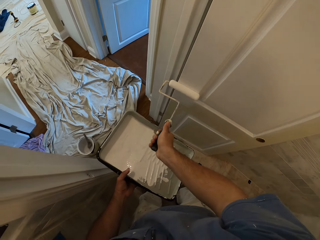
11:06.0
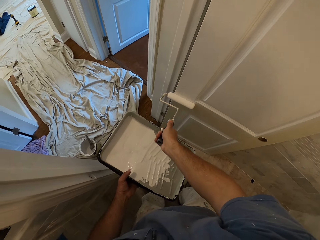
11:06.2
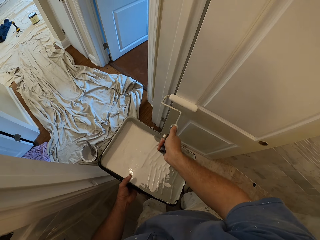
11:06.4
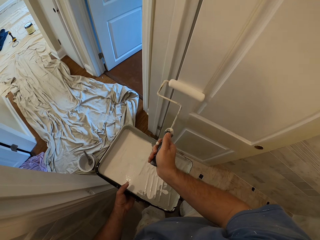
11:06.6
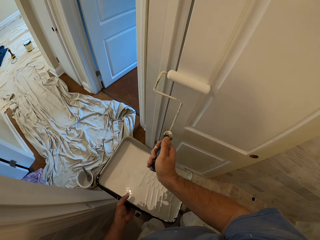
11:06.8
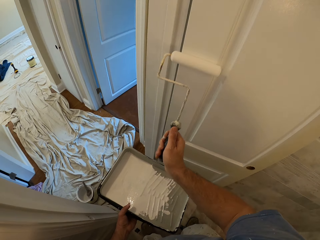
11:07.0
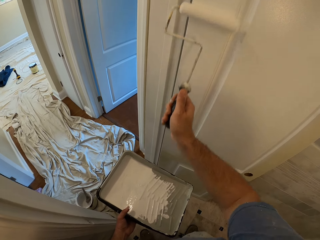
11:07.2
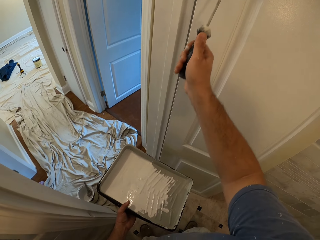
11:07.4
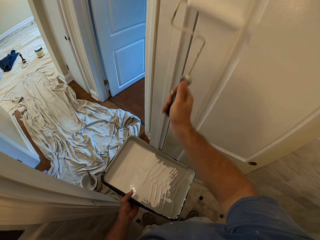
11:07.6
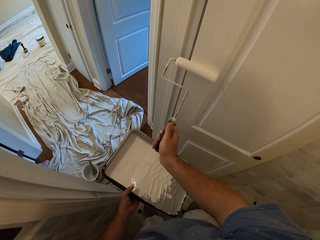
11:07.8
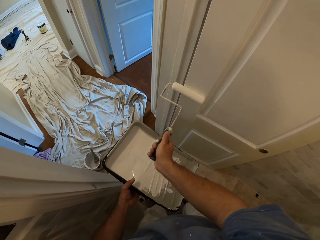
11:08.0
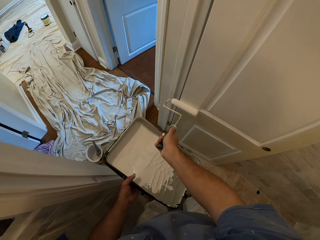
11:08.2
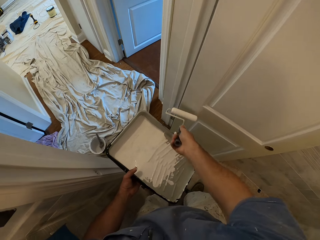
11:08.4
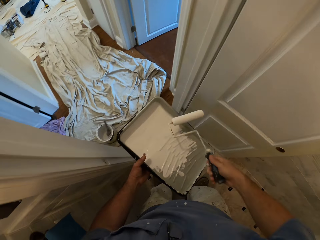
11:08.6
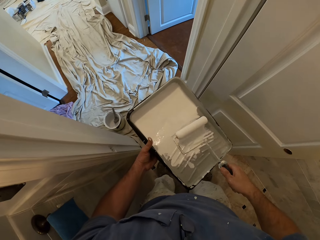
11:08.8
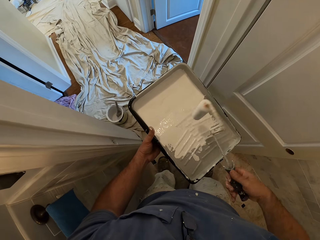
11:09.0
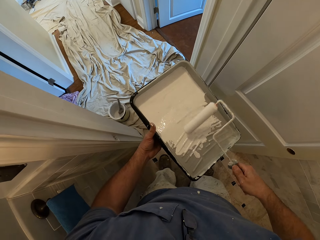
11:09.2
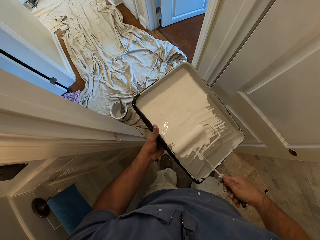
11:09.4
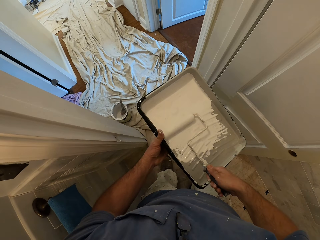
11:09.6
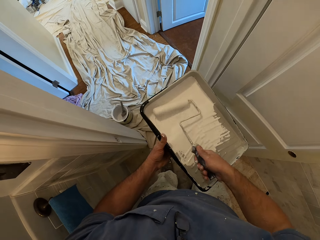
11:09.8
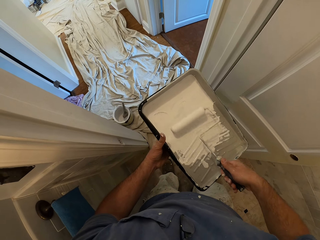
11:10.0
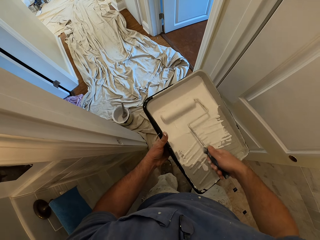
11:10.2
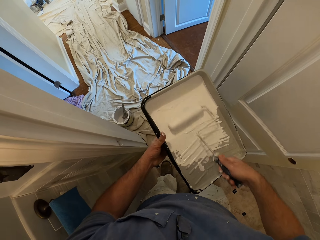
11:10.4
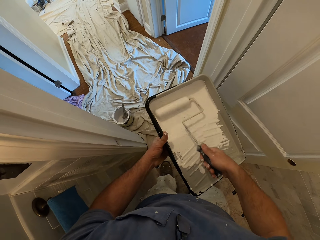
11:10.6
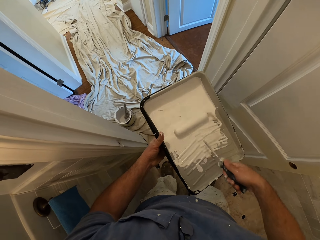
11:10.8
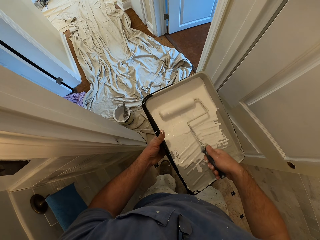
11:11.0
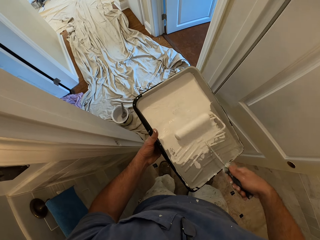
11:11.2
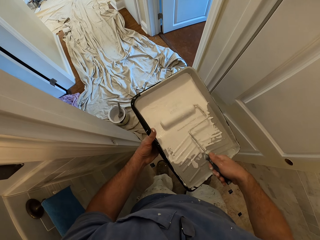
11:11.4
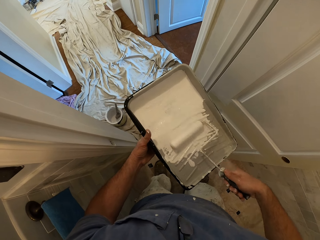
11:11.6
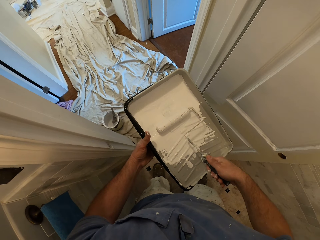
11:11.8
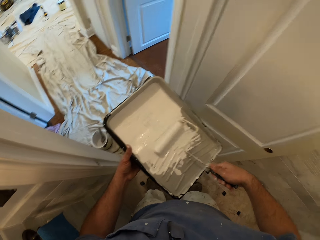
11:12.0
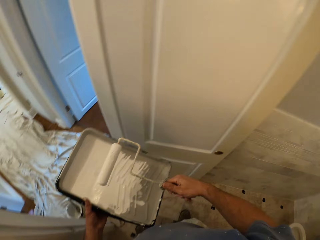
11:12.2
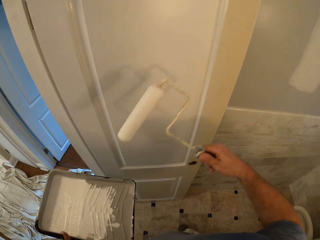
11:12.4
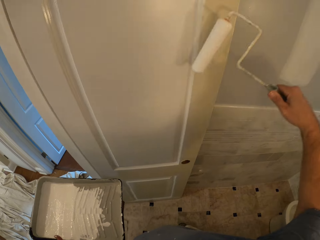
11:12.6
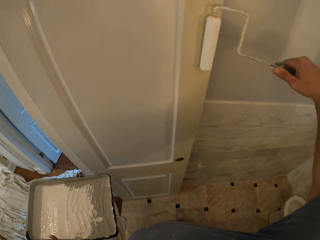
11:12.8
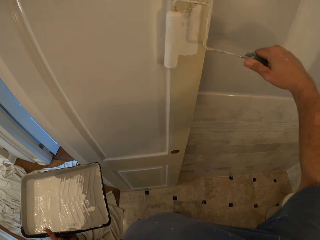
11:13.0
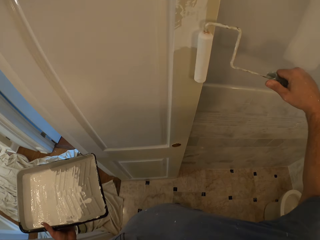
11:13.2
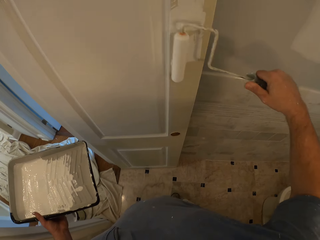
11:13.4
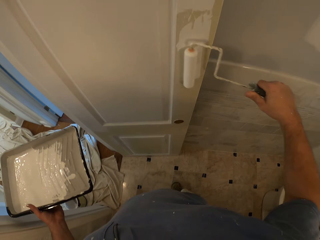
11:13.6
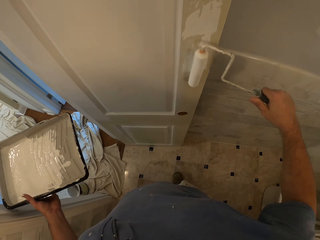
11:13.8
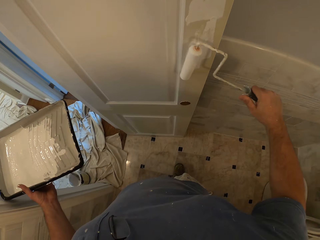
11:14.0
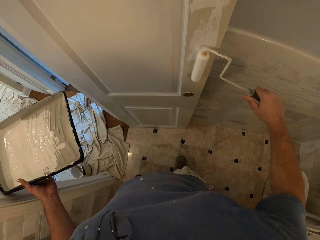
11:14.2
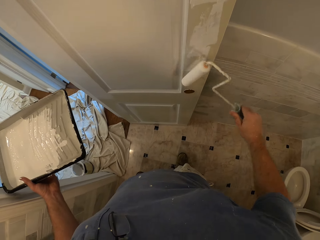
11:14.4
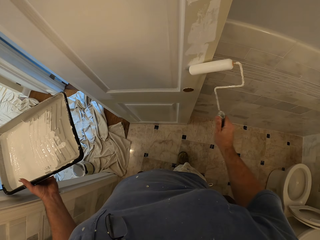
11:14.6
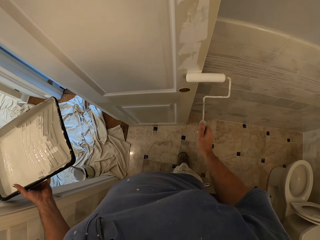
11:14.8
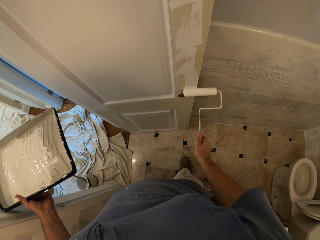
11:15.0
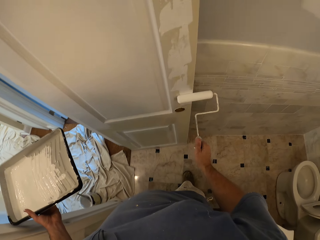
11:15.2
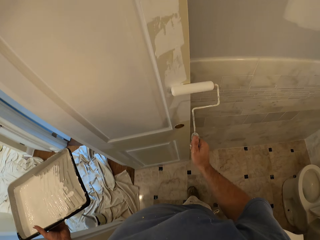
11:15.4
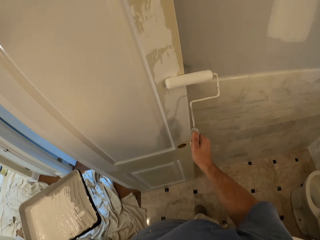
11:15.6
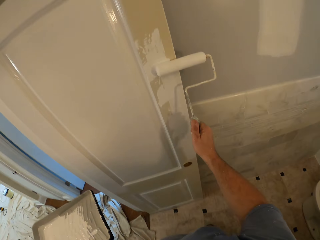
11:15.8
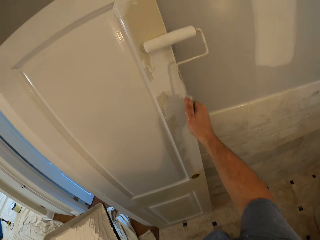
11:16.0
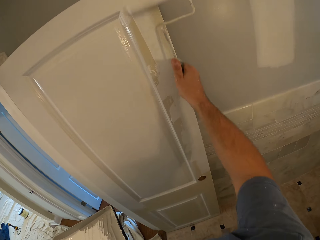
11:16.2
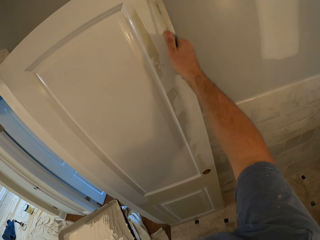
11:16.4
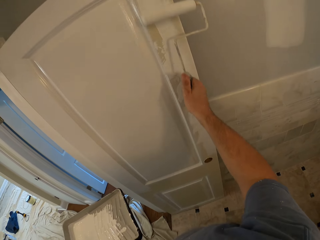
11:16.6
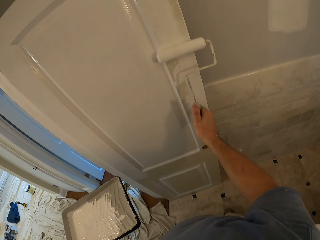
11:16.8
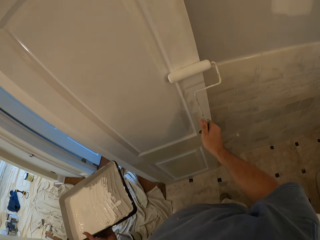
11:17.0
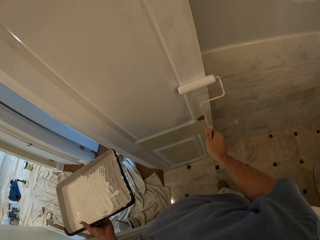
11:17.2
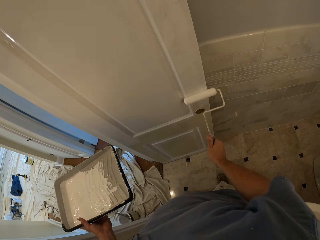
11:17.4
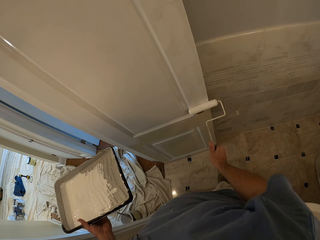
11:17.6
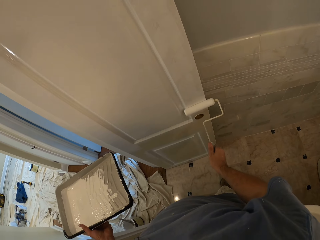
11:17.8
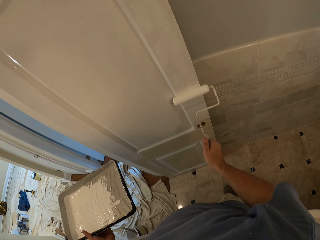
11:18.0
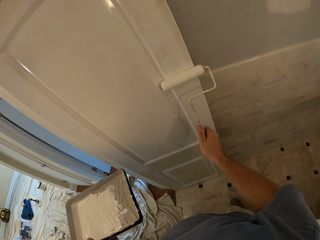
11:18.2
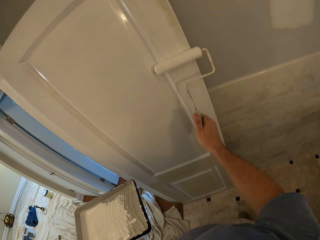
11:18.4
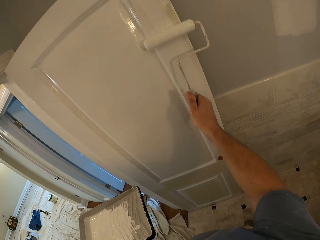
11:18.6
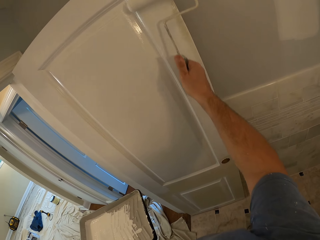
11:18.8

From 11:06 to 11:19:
The camera wearer rolls the roller brush in the container. They dip the paint roller into the paint tray. They paint the door with the paint roller.

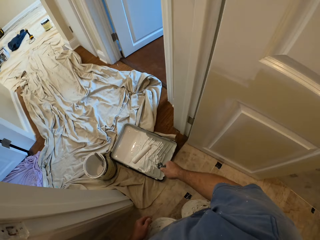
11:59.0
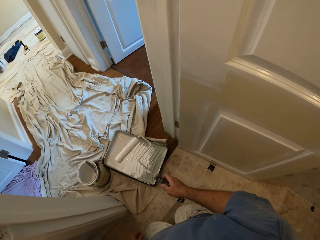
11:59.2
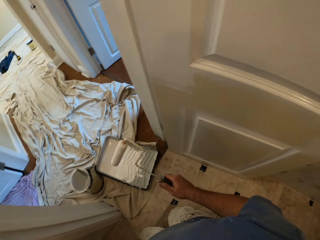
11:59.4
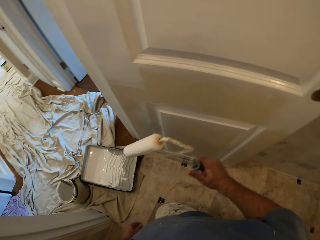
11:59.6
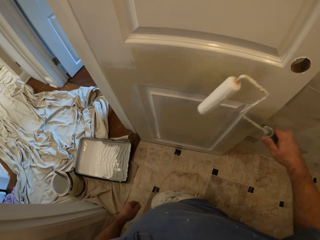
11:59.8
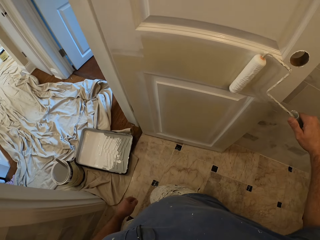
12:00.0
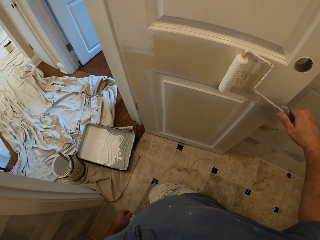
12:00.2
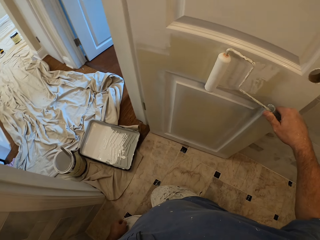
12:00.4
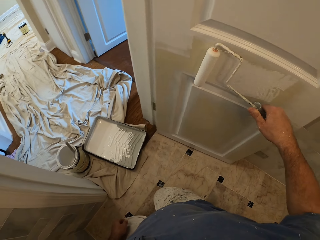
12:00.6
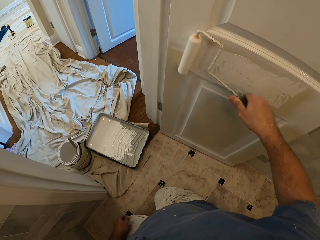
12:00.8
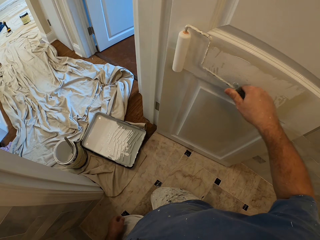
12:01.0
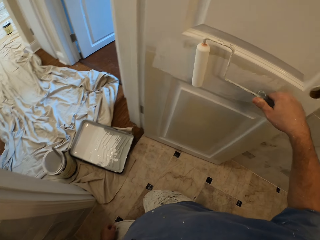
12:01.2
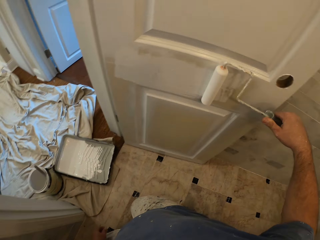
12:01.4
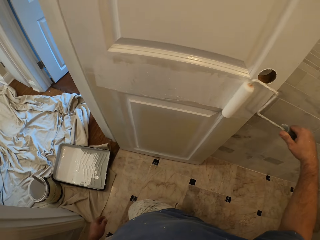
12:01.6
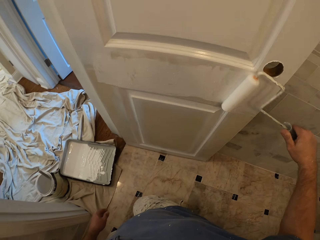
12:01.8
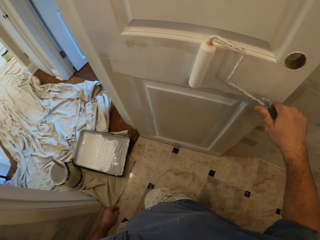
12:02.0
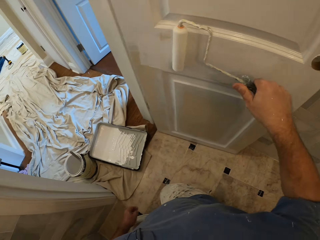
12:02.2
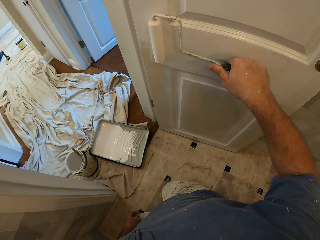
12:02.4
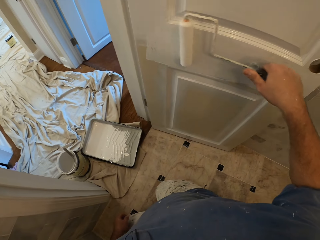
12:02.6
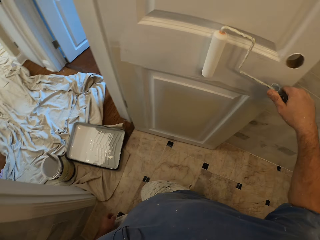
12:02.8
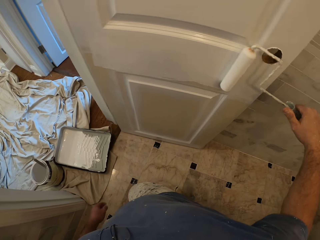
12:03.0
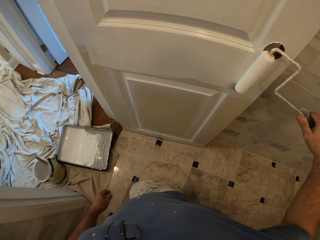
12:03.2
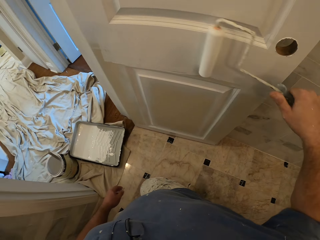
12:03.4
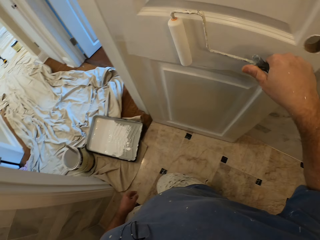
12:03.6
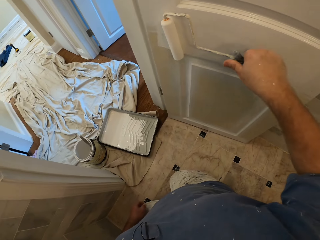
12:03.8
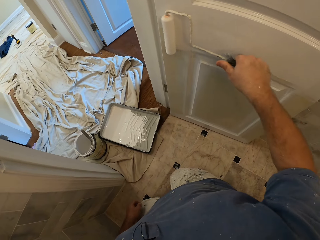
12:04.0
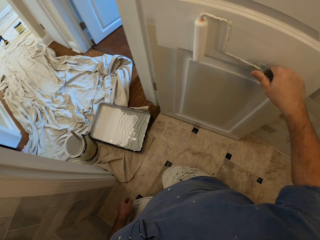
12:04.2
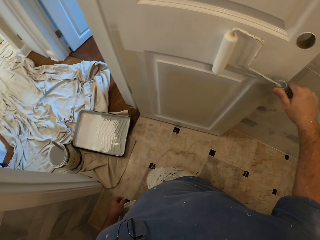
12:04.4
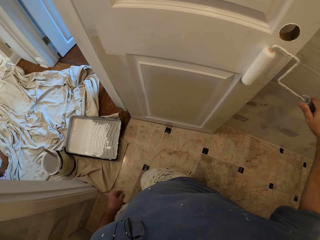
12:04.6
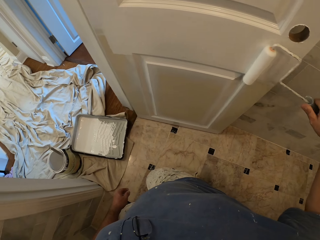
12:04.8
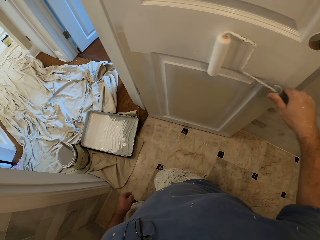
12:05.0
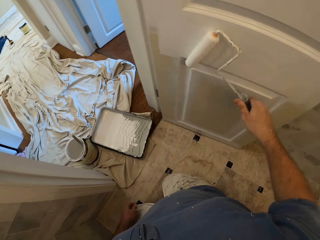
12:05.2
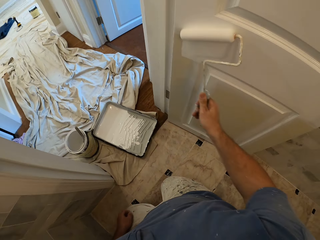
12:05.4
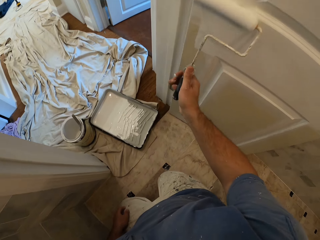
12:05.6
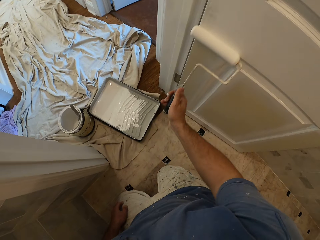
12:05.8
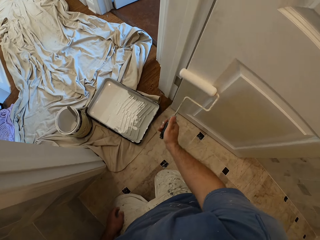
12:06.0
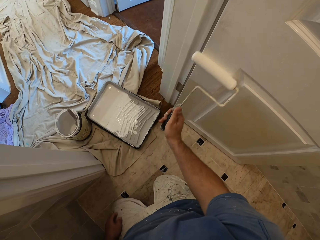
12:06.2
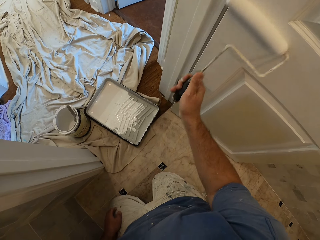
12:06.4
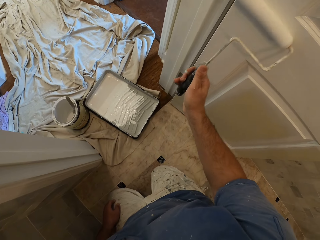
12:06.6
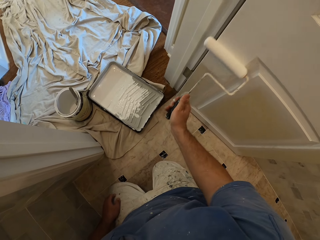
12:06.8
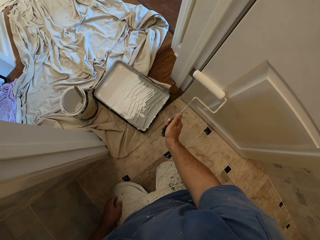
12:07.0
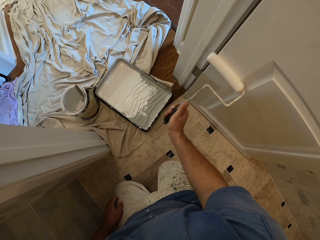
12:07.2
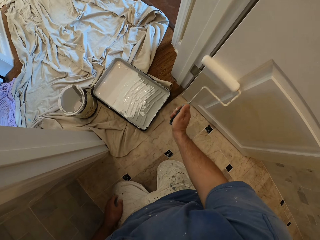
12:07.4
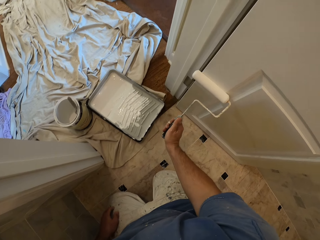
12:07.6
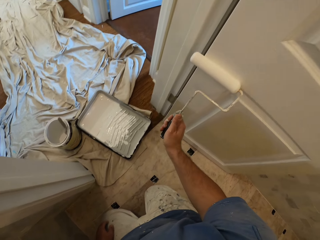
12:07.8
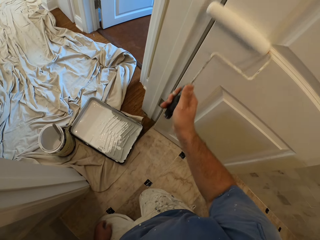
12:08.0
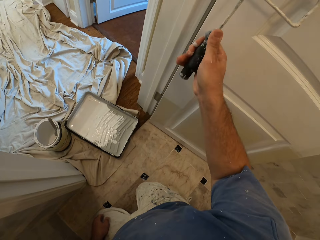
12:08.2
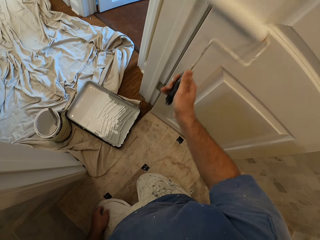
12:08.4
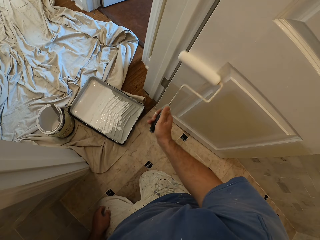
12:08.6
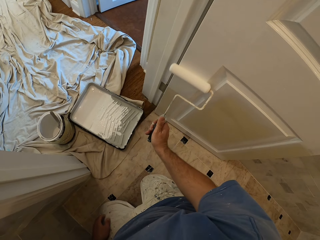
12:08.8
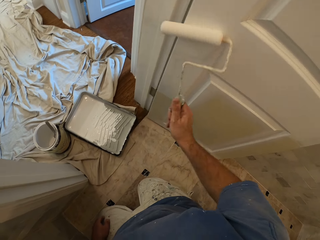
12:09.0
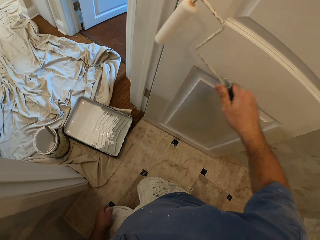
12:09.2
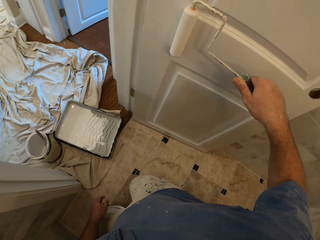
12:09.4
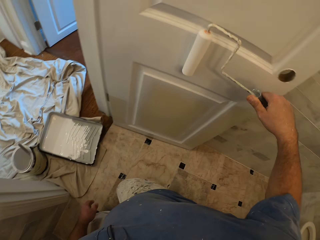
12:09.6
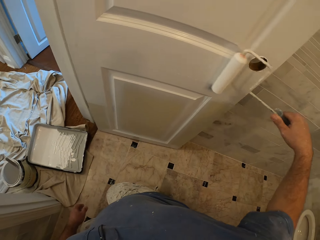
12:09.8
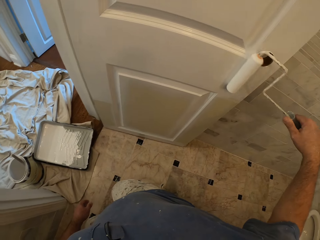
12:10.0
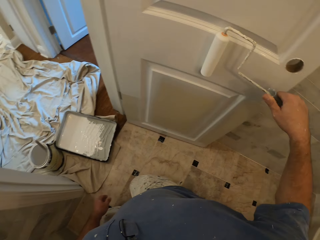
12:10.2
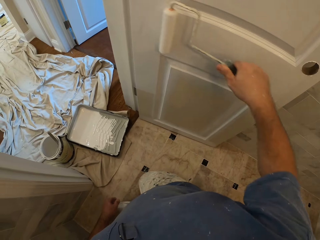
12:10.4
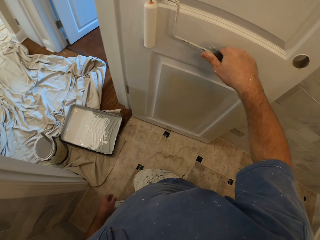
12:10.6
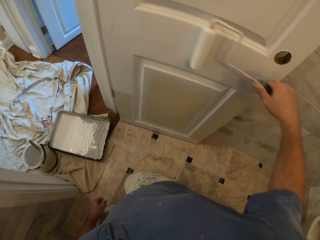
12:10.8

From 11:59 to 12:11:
The camera wearer holds the roller brush. They paint the door with a paint roller.
